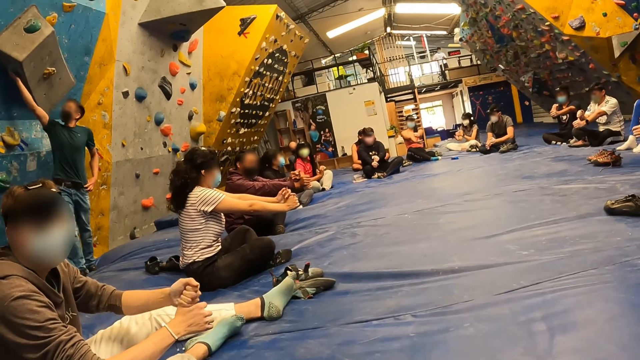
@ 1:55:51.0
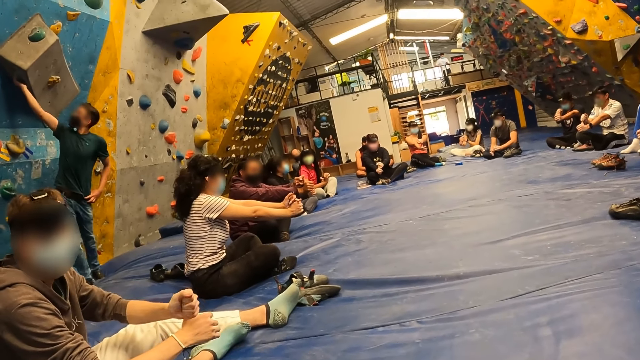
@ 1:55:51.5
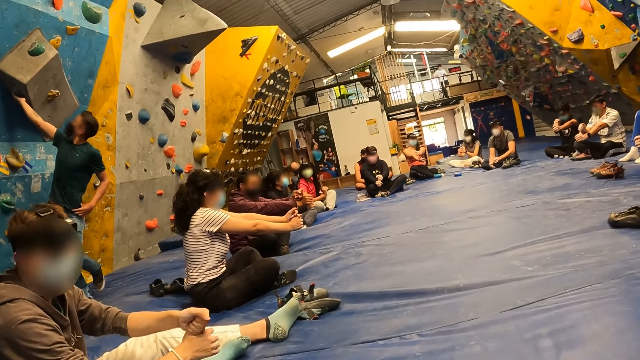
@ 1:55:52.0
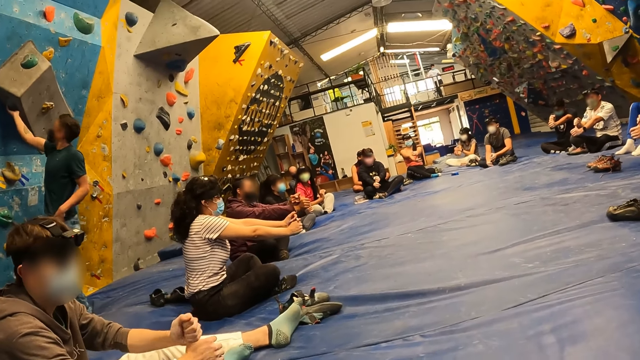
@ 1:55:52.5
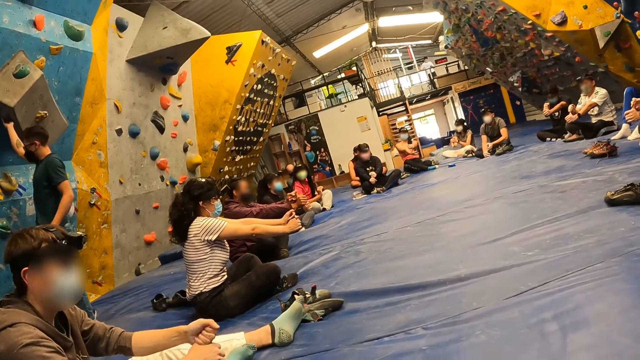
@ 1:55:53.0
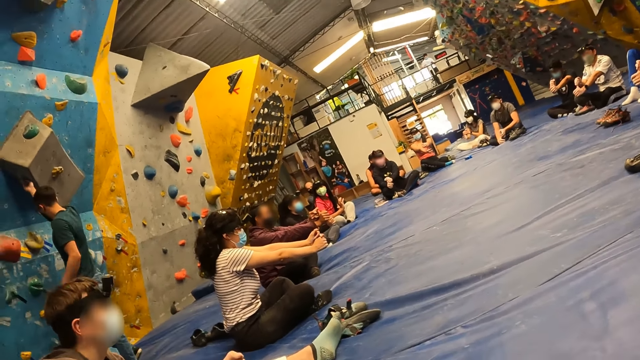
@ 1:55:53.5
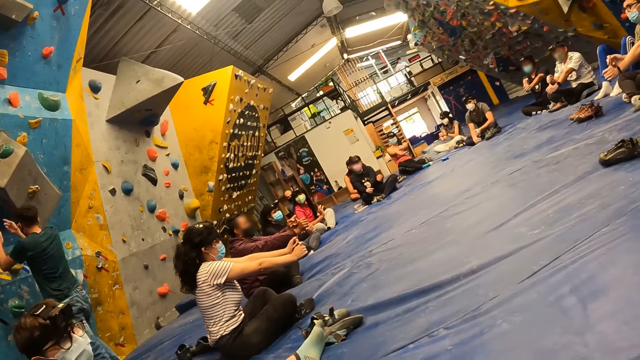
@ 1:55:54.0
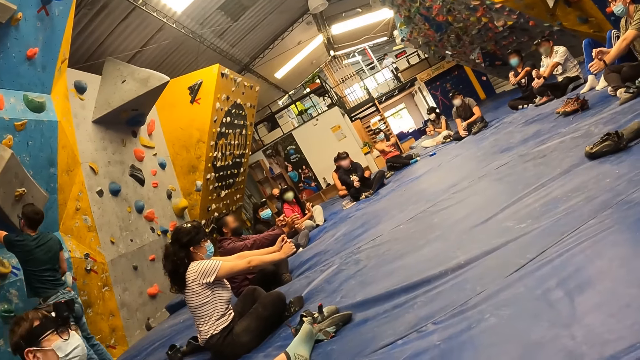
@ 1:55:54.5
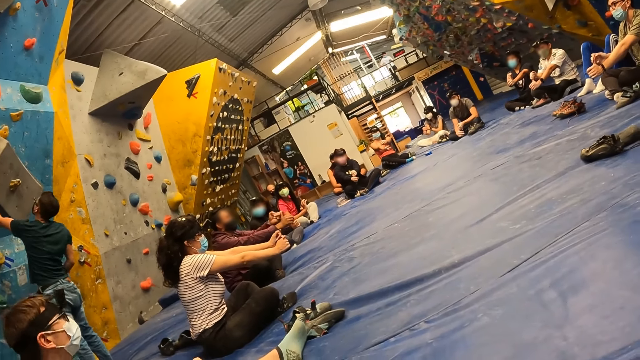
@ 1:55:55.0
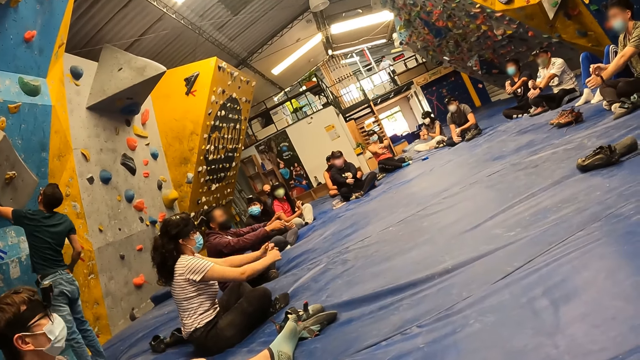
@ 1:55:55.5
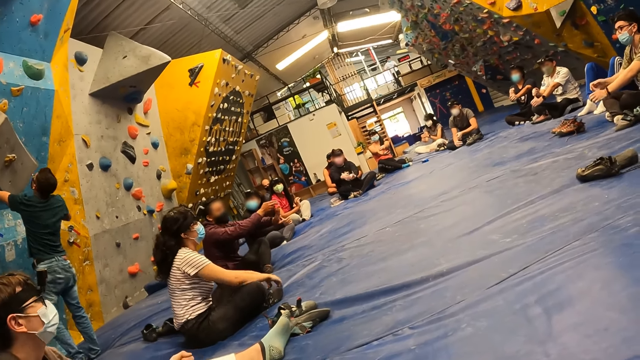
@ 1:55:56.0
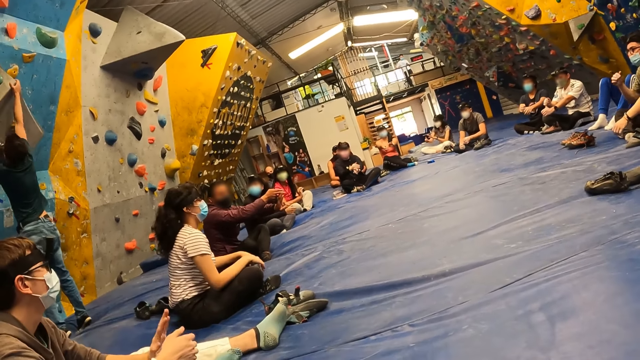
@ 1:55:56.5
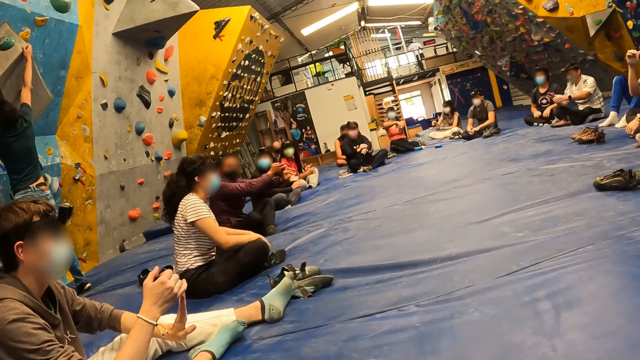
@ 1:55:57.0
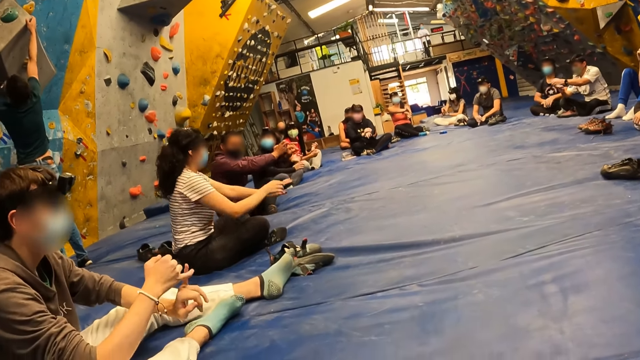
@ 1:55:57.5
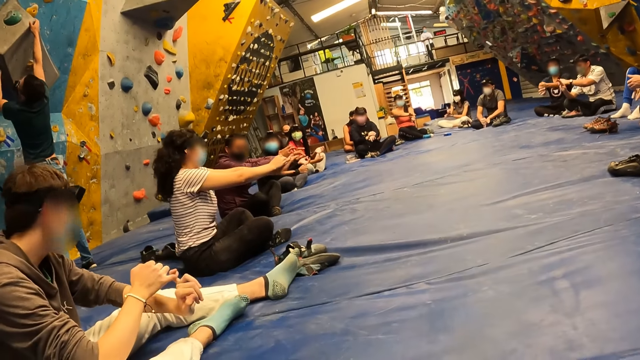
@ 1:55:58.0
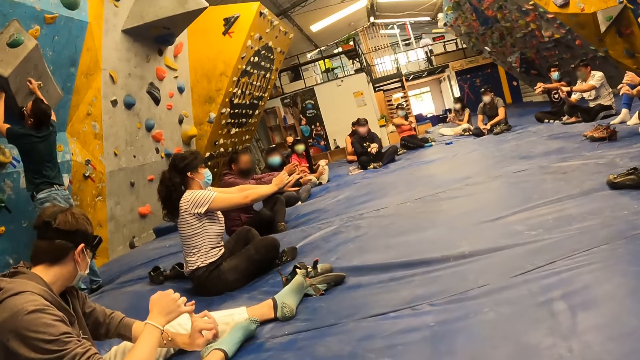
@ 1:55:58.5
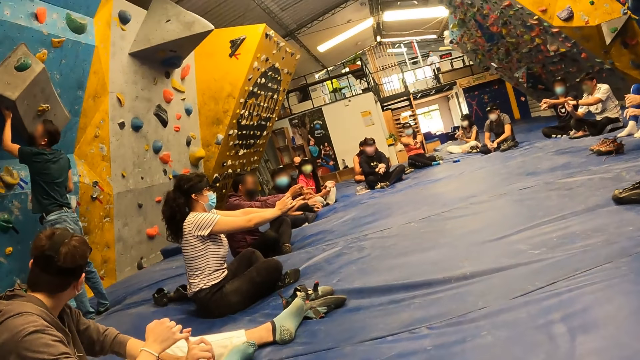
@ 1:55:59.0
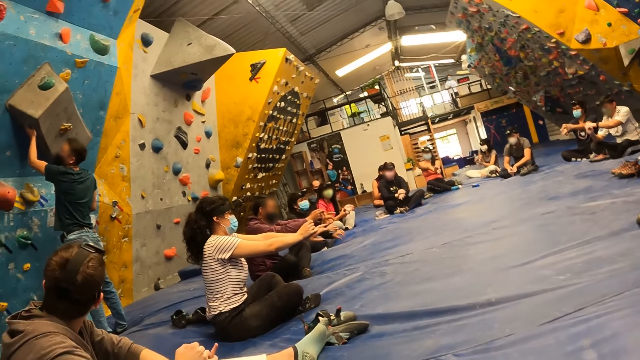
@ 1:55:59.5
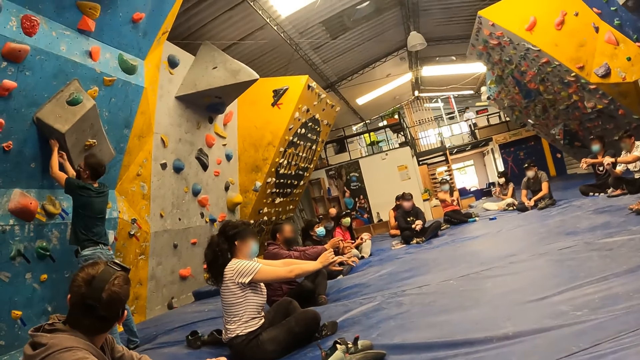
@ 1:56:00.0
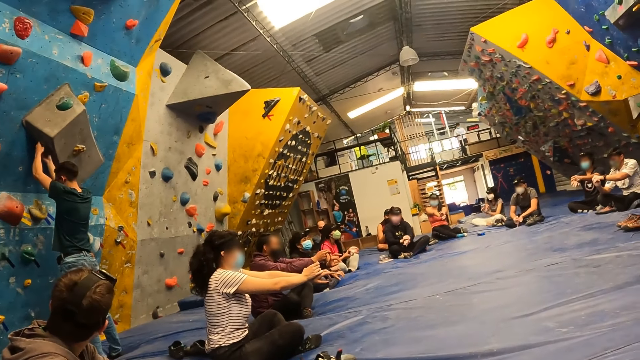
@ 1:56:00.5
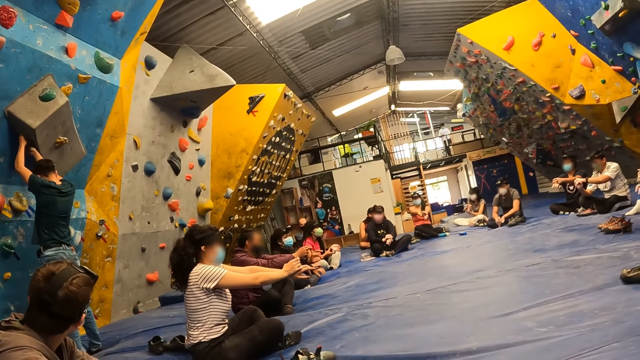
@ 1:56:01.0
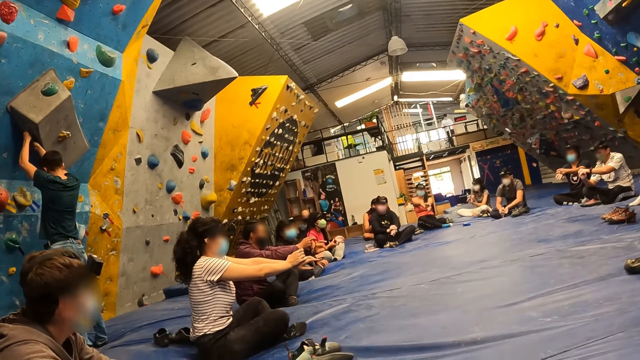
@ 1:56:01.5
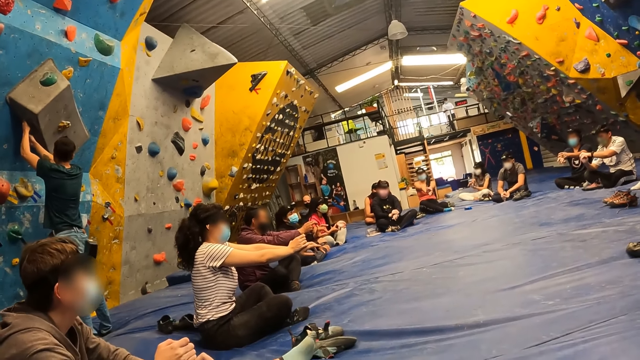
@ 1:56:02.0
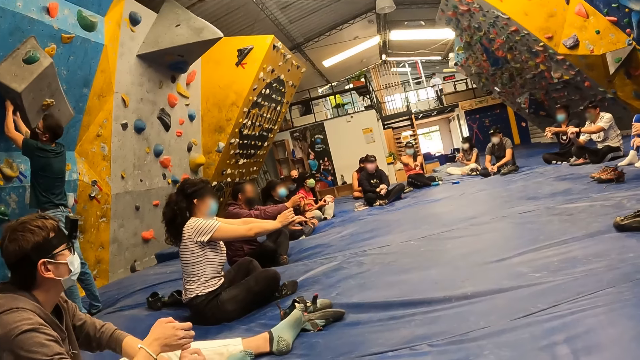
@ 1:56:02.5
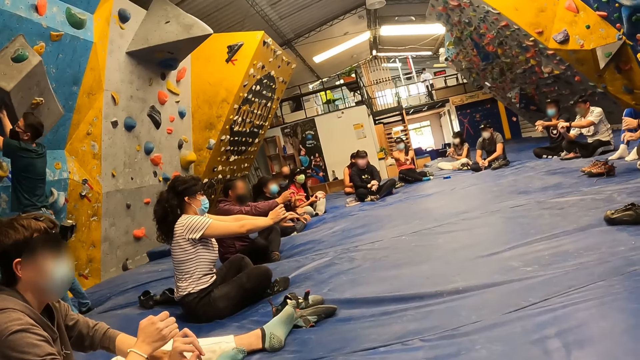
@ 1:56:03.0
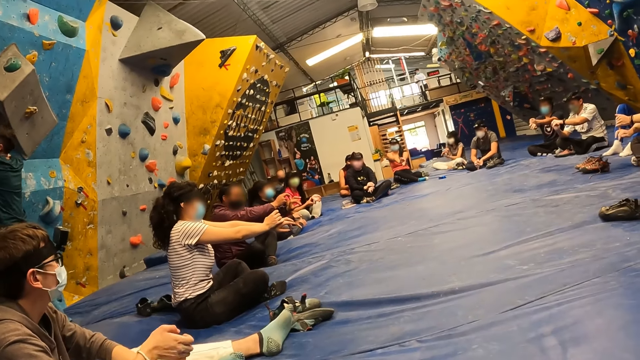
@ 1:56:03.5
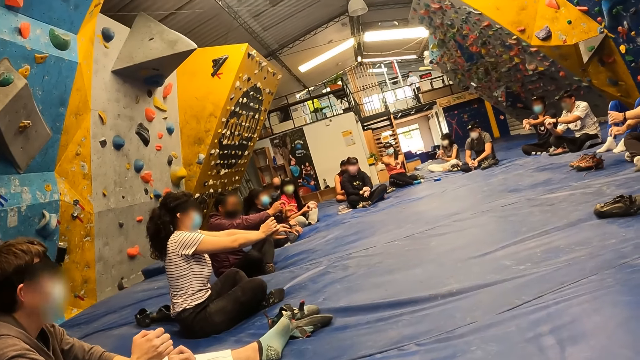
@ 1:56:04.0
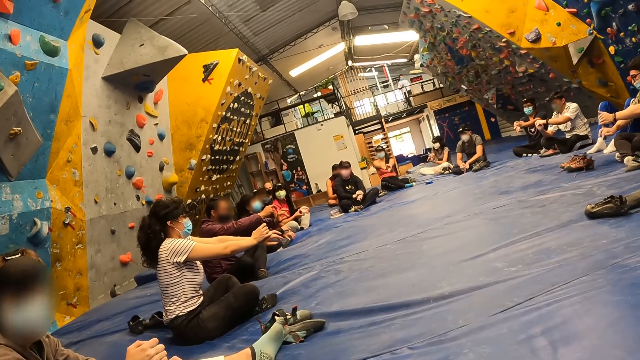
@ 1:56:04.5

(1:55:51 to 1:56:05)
The instructor touches the wall. The instructor stretches his left hand with his right hand. He holds the wall. He touches the wall.

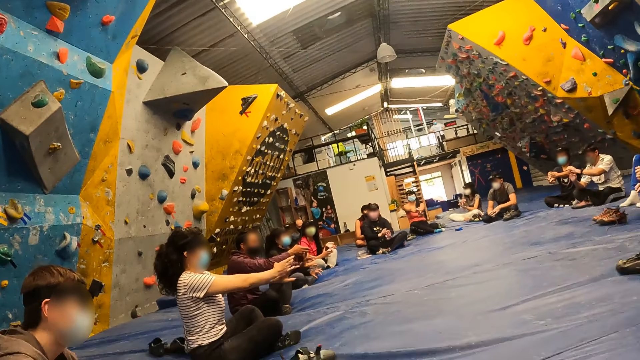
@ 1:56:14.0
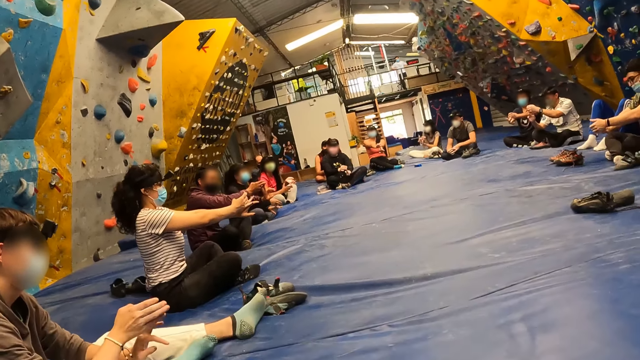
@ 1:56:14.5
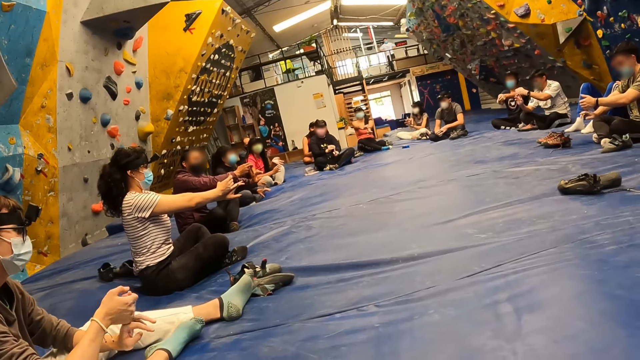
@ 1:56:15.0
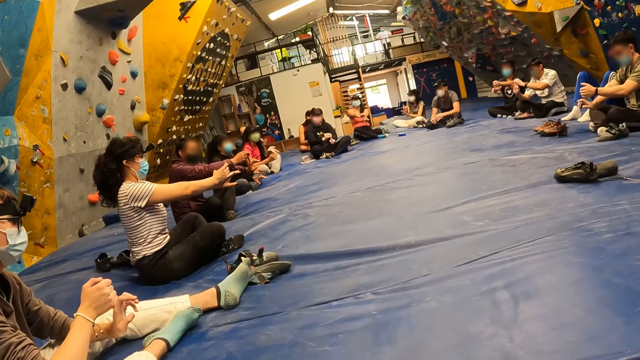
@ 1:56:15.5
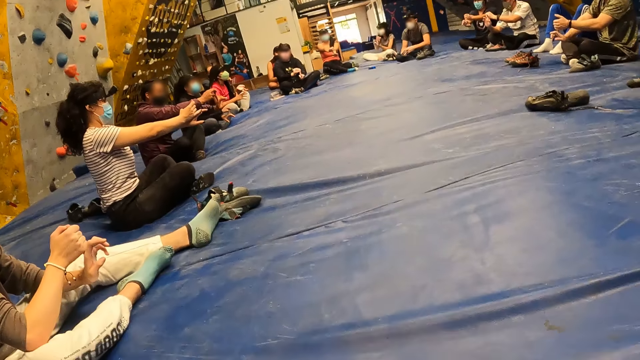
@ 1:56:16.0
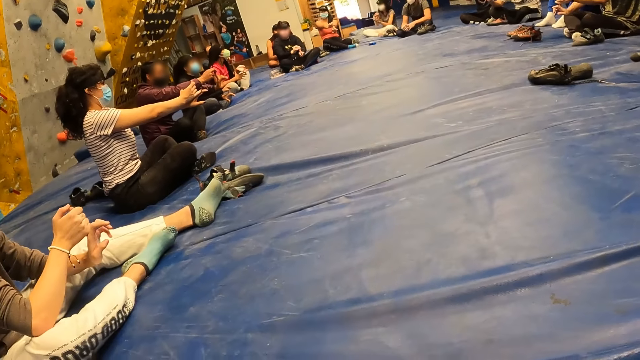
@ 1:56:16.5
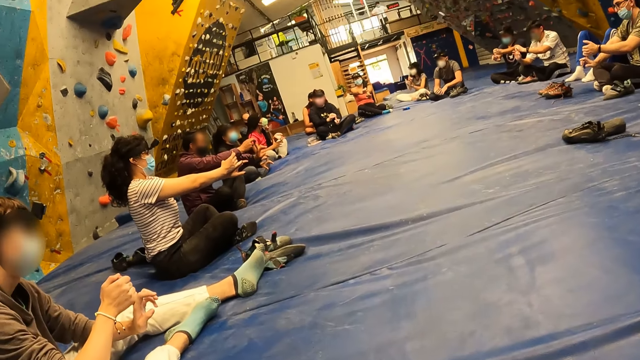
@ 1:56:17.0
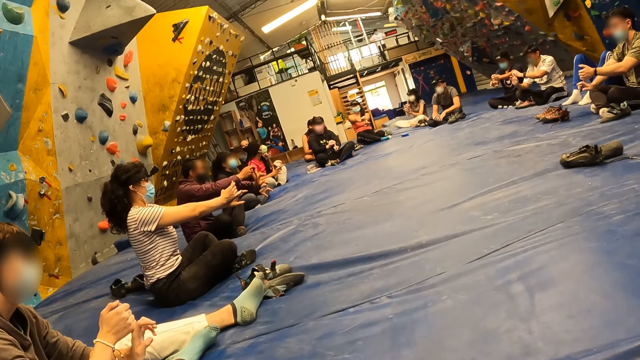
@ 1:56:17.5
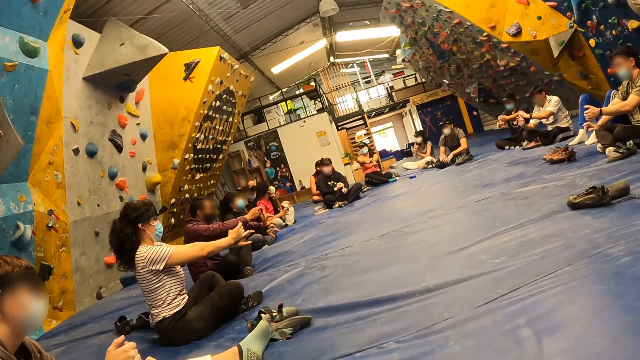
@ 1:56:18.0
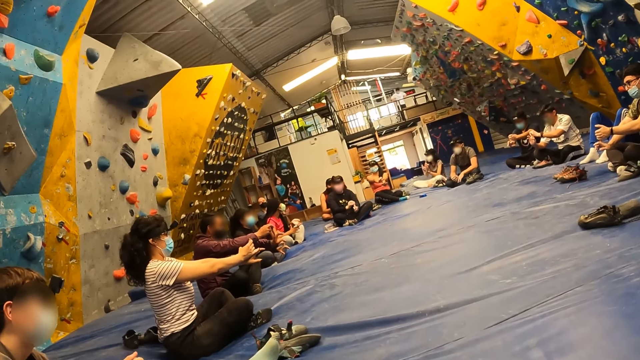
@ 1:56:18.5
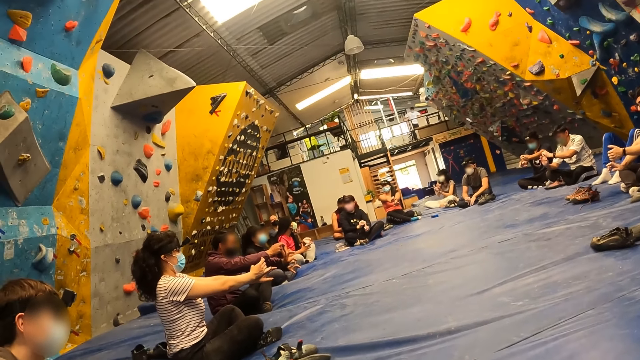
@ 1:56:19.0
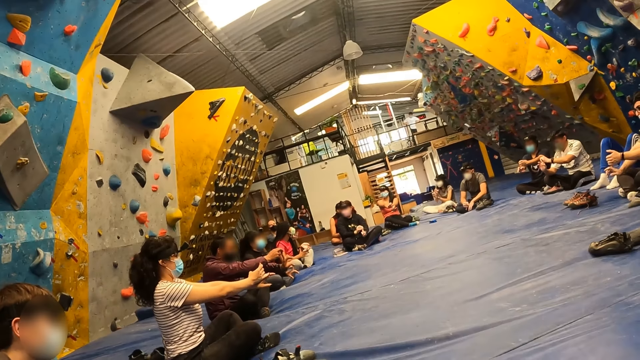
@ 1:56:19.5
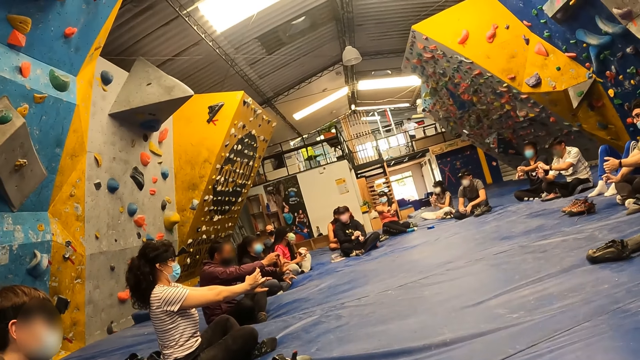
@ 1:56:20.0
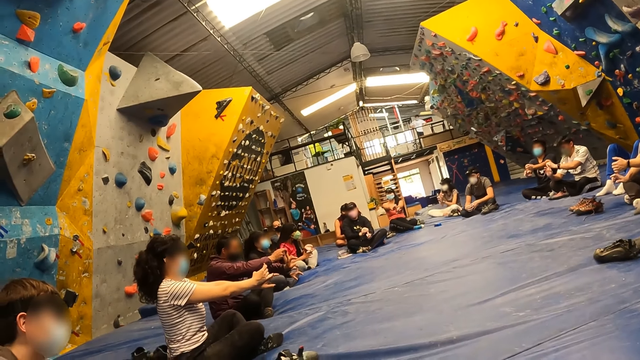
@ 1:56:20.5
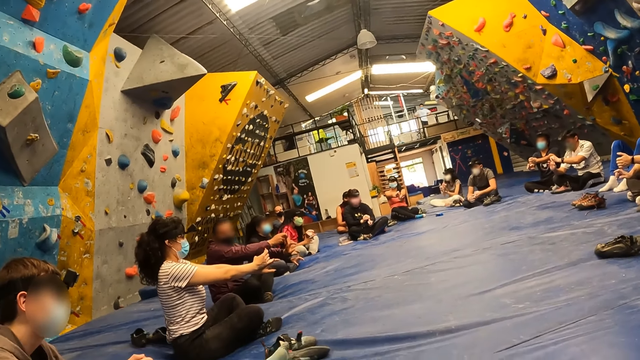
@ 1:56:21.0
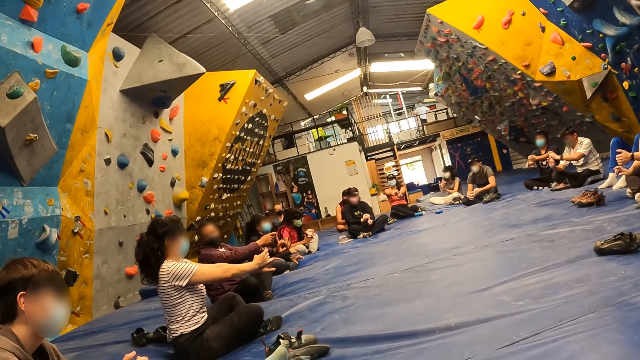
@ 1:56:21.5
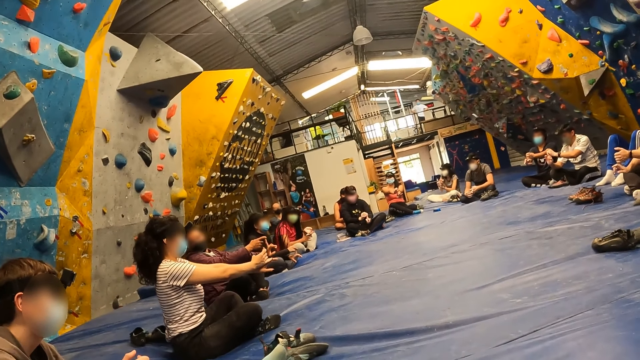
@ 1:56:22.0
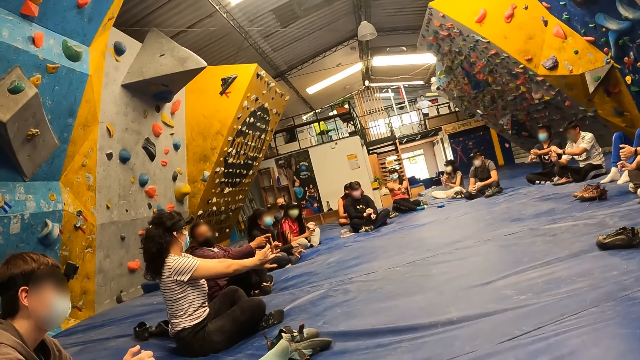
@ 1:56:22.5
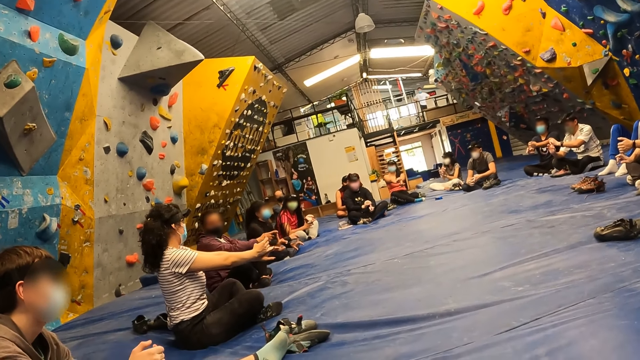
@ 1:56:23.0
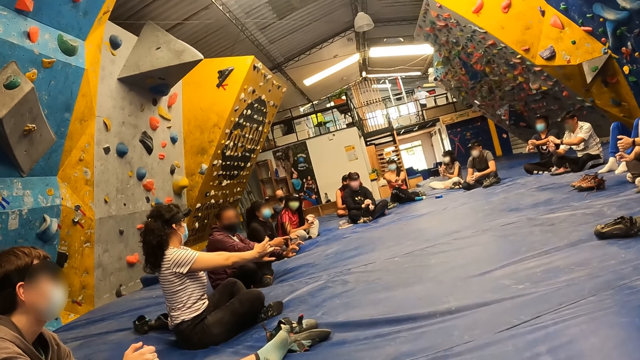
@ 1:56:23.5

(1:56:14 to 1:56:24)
The camera wearer looks around. A man leans back.
